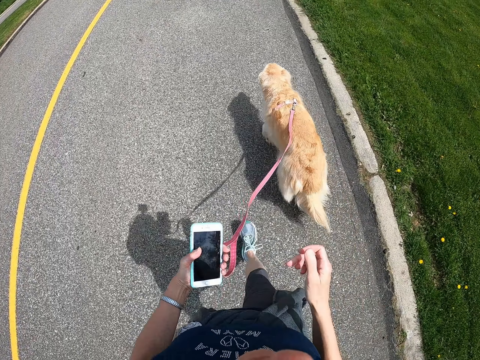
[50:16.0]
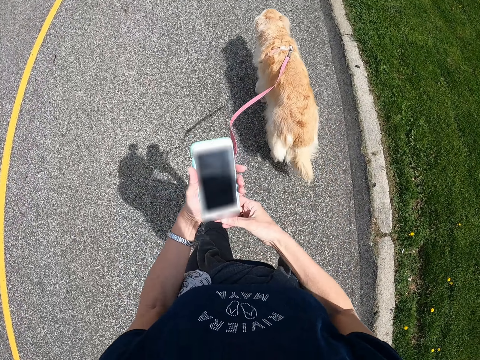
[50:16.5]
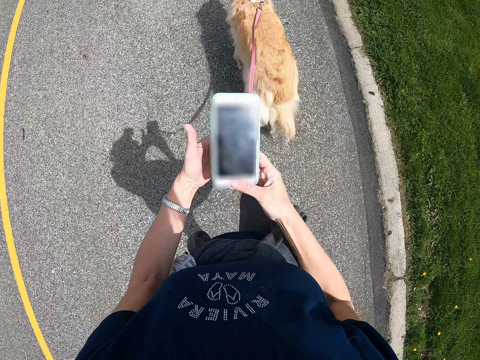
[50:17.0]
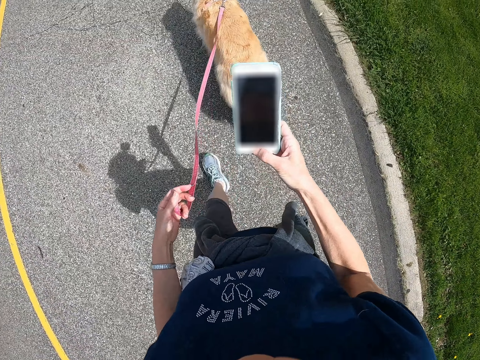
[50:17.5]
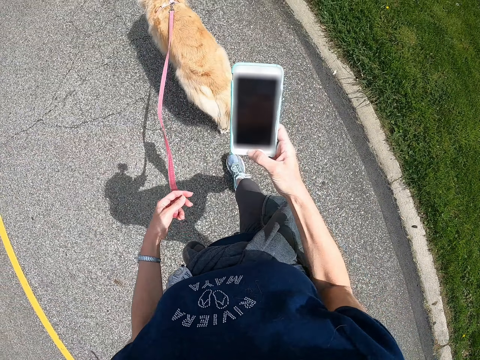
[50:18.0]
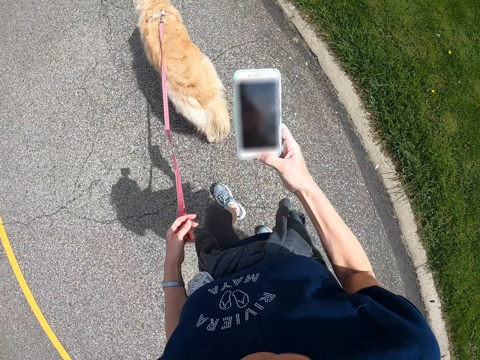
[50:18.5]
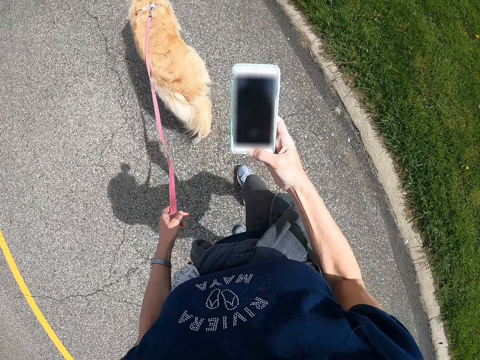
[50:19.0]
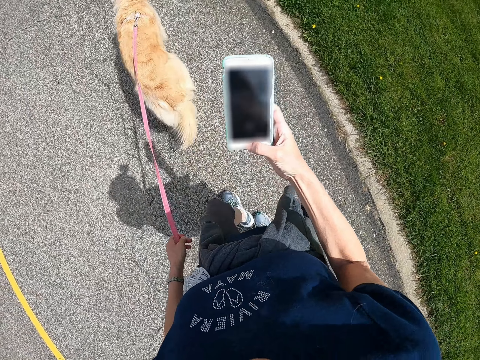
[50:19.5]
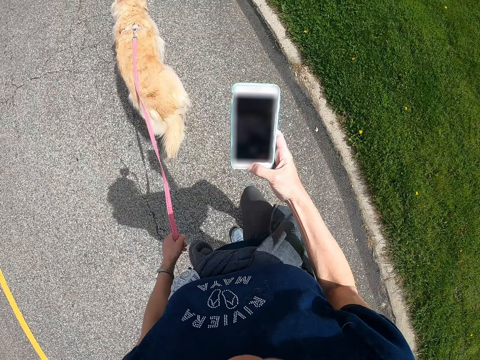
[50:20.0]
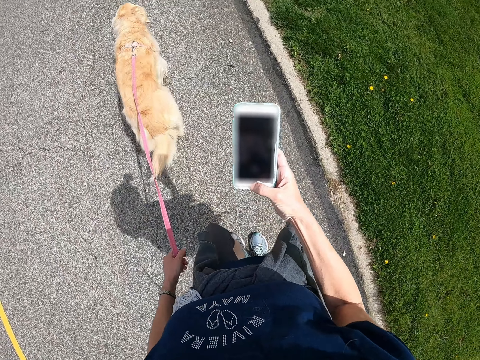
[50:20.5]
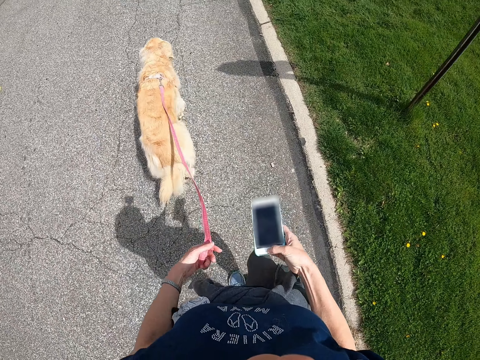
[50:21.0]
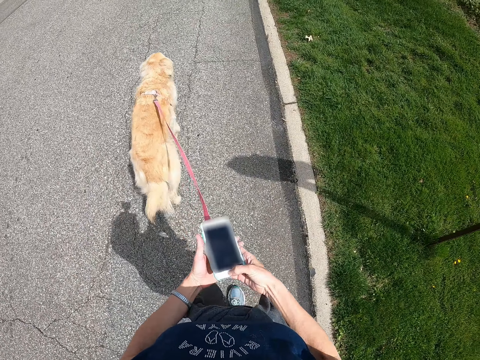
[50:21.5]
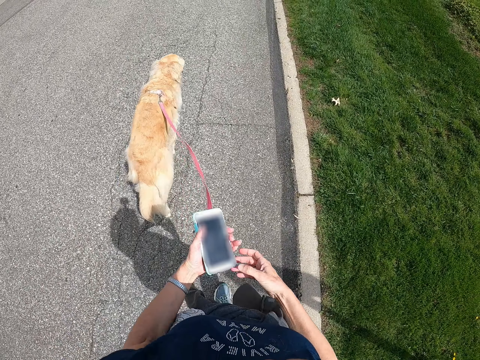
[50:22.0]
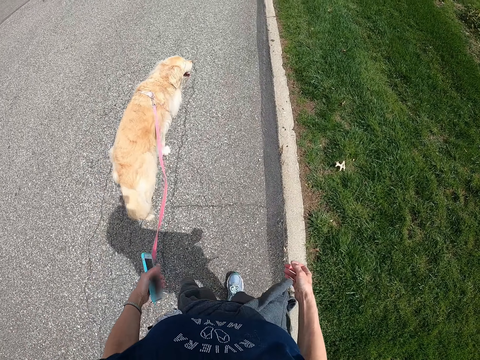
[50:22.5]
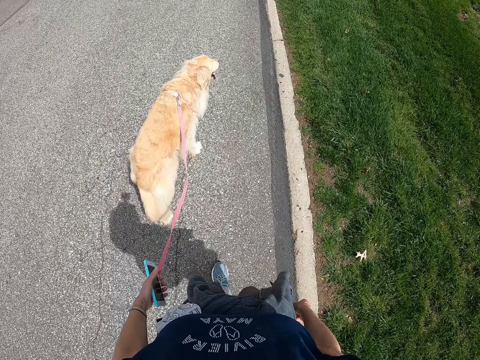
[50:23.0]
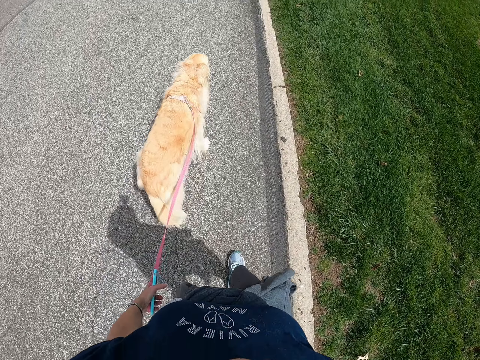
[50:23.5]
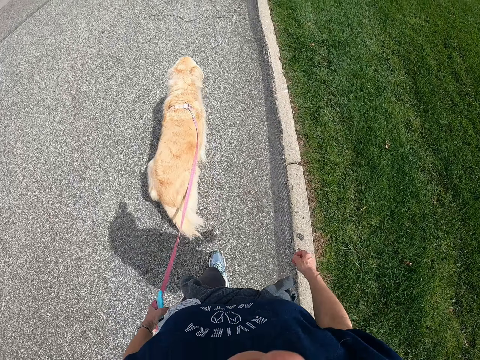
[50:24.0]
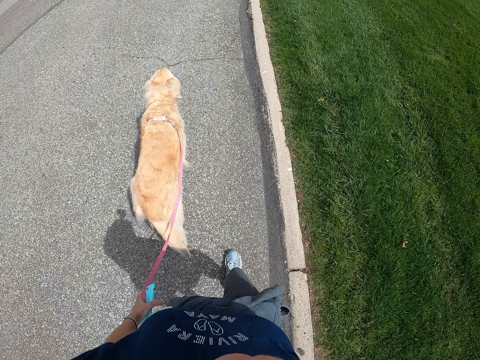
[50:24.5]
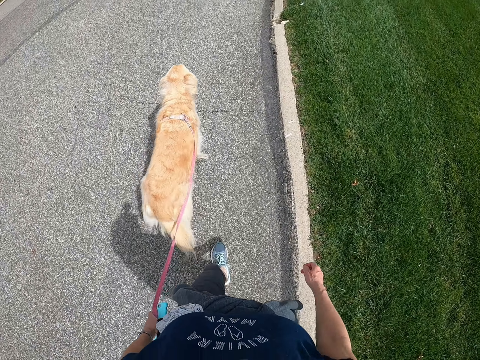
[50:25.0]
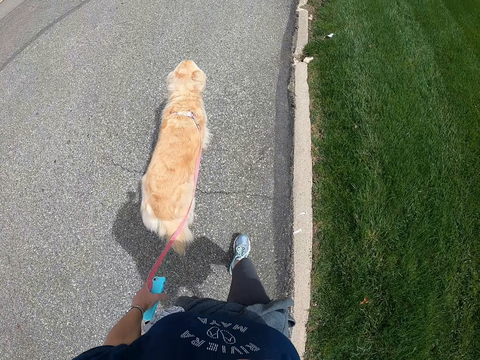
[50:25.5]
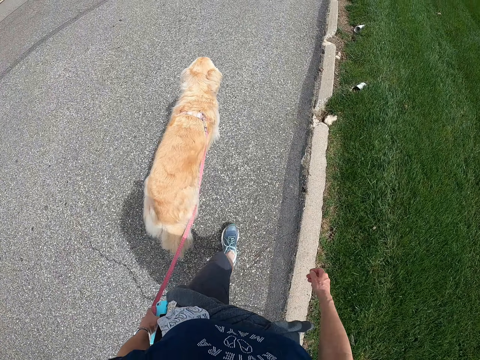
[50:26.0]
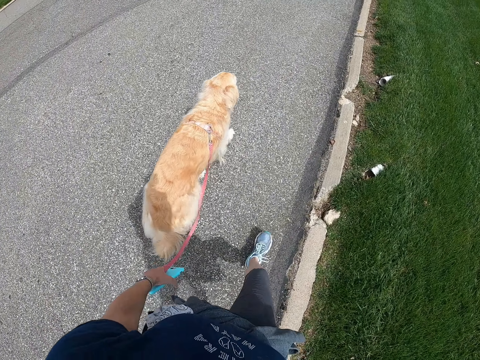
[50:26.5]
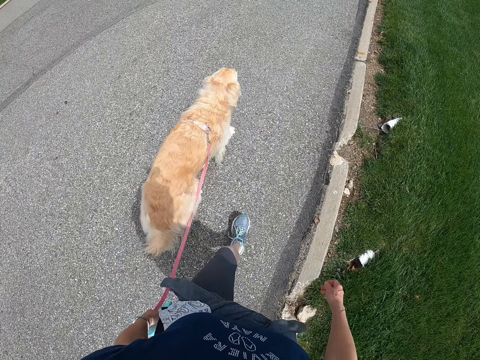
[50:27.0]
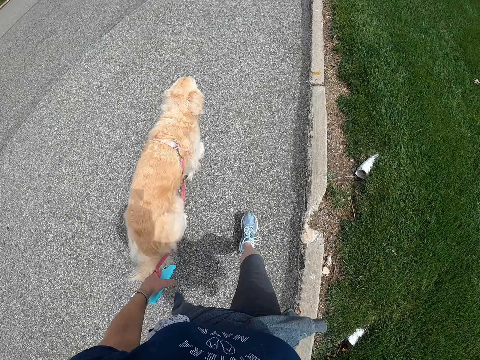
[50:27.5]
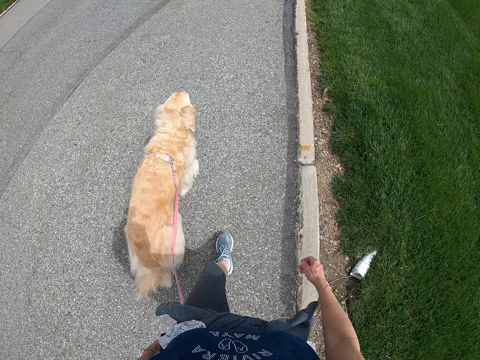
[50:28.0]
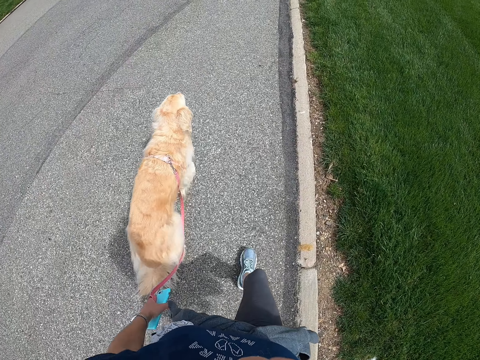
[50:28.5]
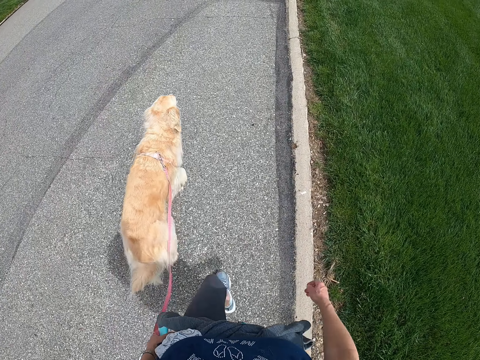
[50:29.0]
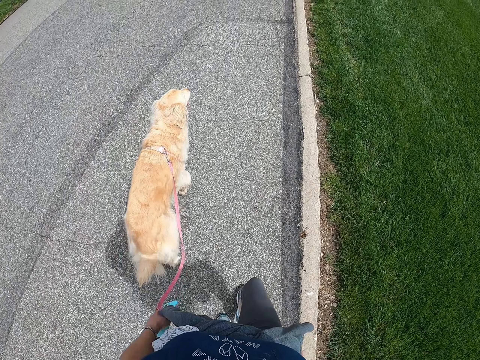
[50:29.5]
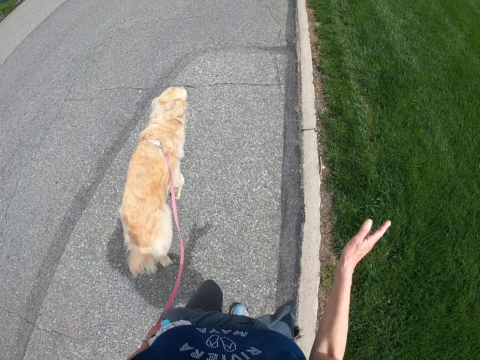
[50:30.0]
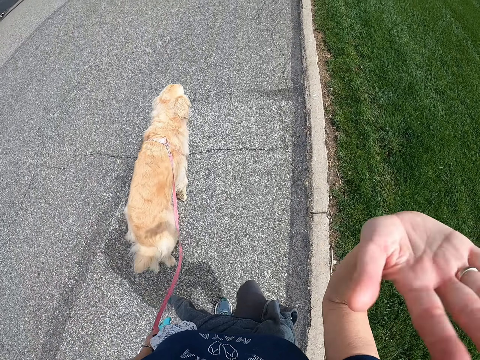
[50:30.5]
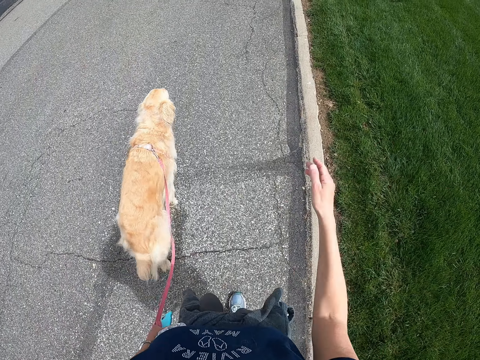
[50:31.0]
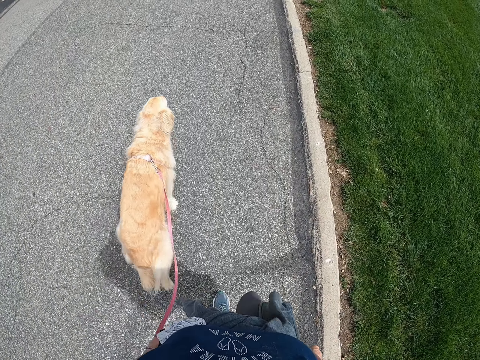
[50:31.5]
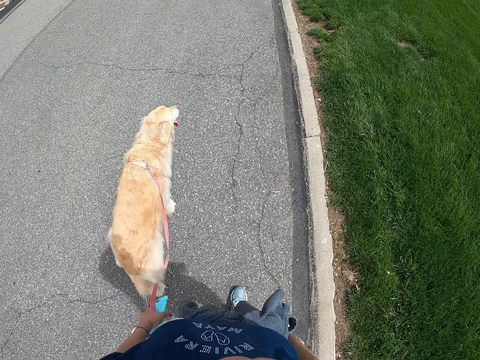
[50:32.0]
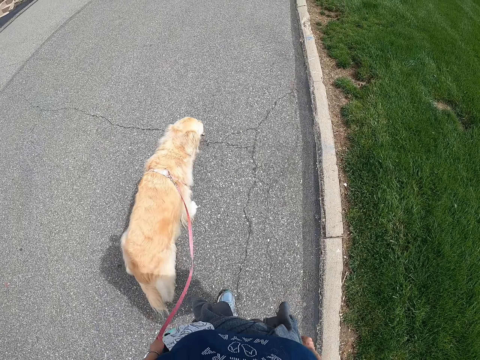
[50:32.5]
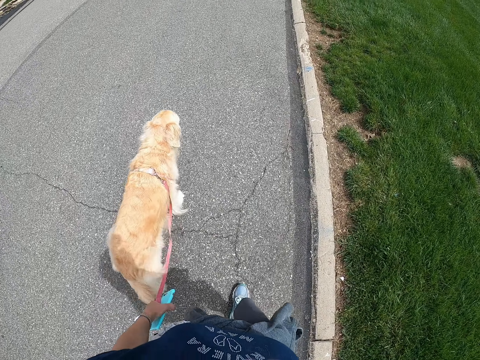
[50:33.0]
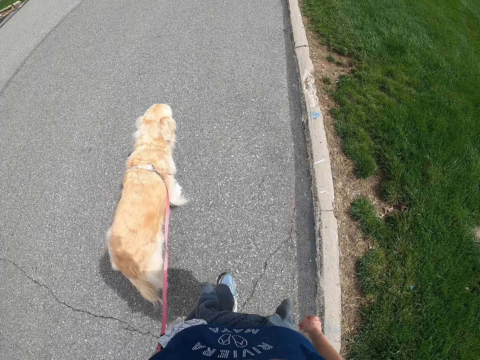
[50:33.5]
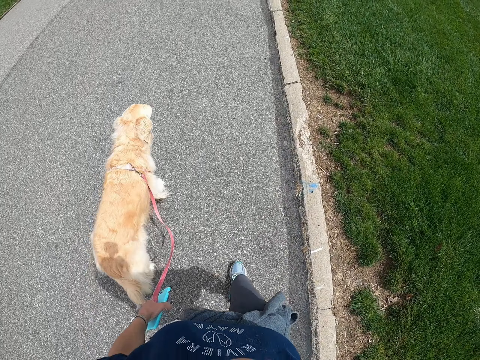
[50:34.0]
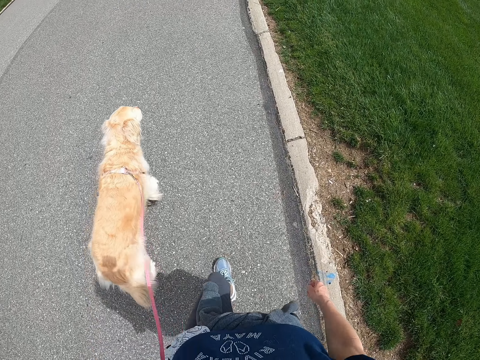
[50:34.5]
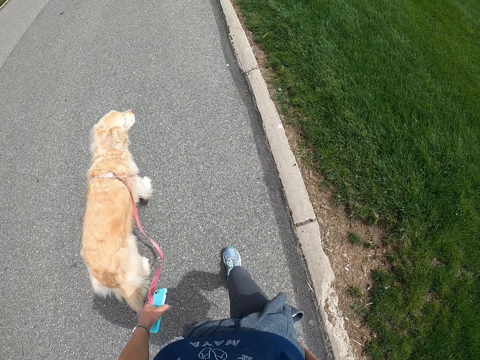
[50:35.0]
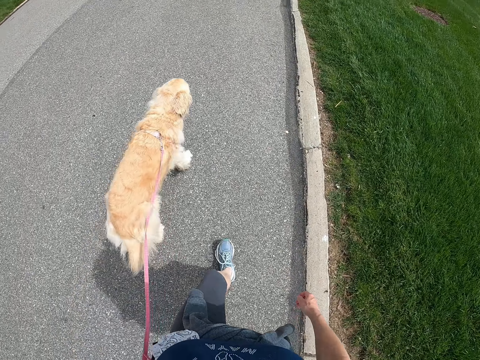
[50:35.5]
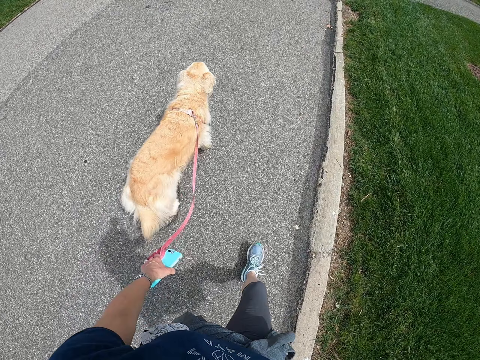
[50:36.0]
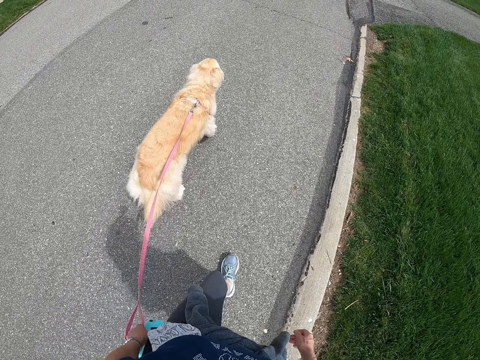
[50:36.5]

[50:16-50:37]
The camera wearer operates a phone. They exchange the phone on hands. They use the phone. They pass the phone to the right hand. They walk along the road with the dog. They wave a hand. They walk along the road with the dog.

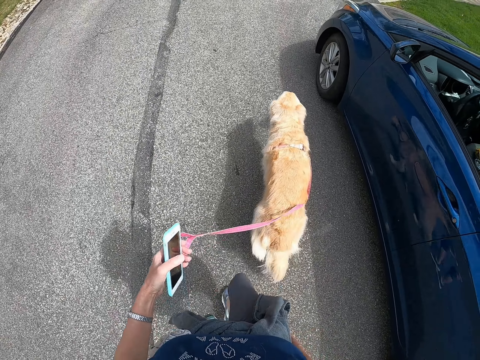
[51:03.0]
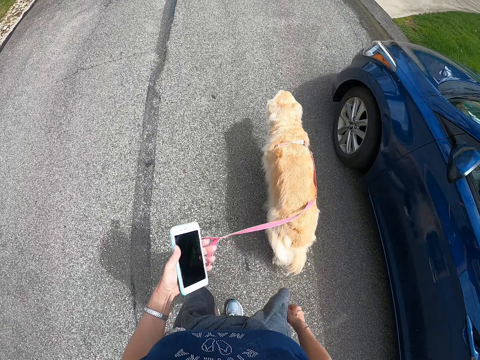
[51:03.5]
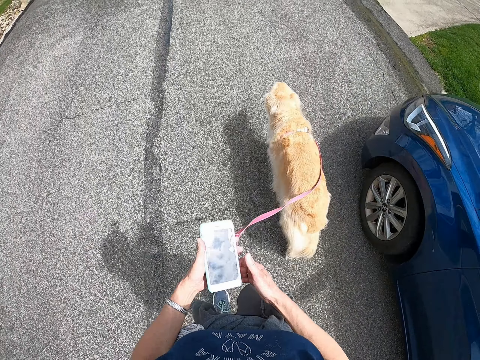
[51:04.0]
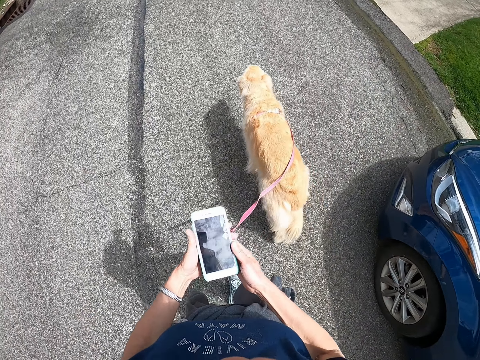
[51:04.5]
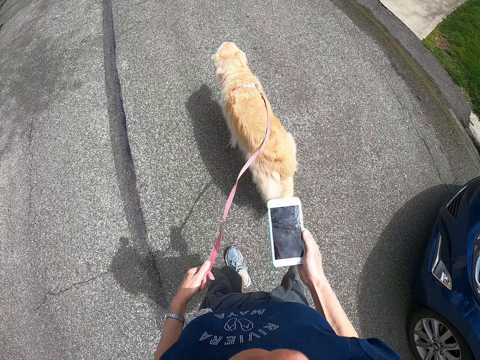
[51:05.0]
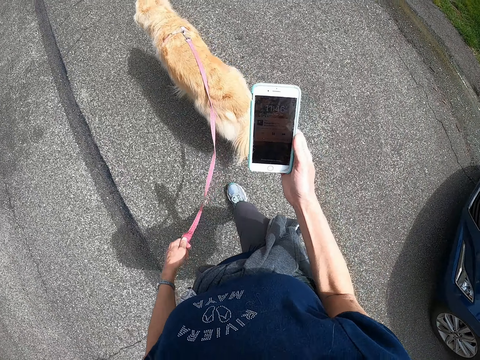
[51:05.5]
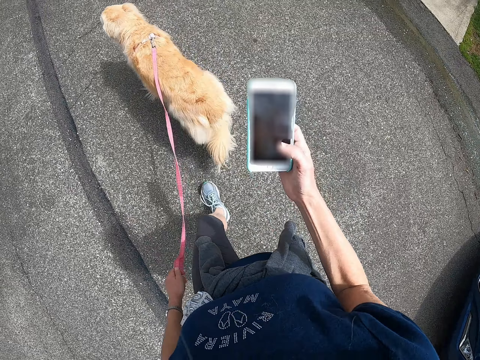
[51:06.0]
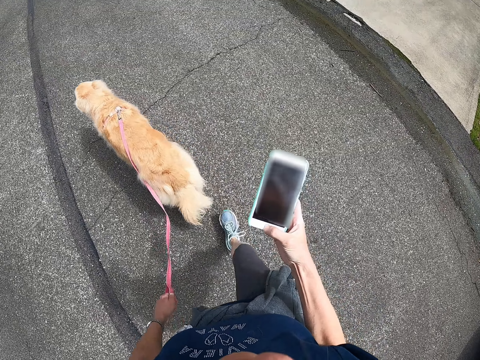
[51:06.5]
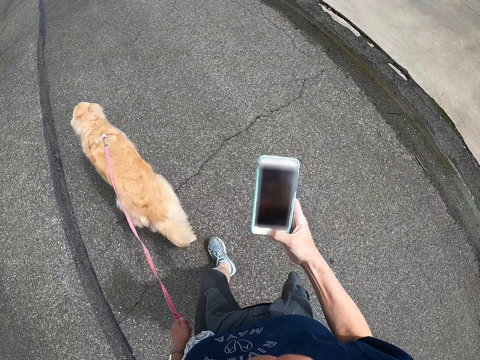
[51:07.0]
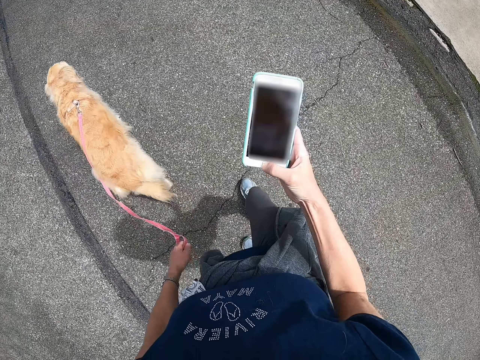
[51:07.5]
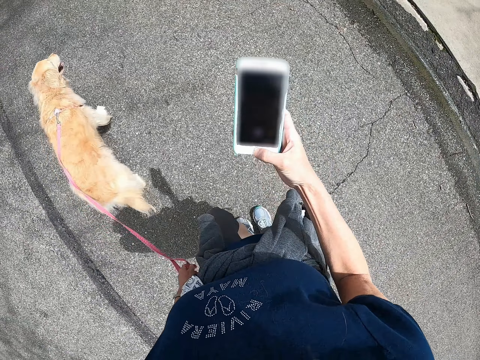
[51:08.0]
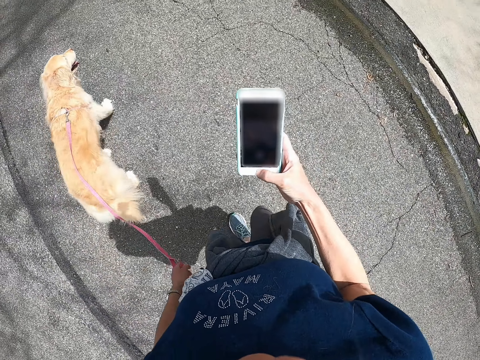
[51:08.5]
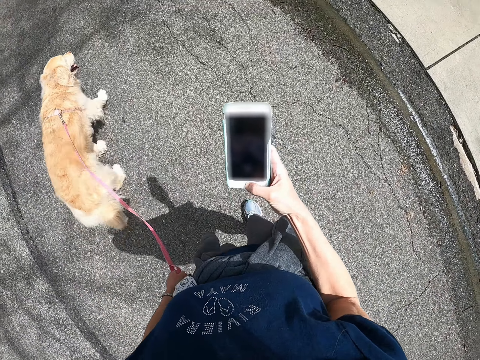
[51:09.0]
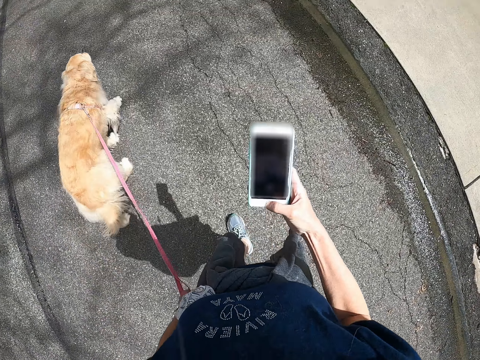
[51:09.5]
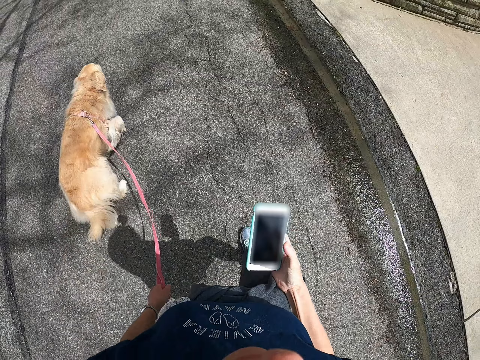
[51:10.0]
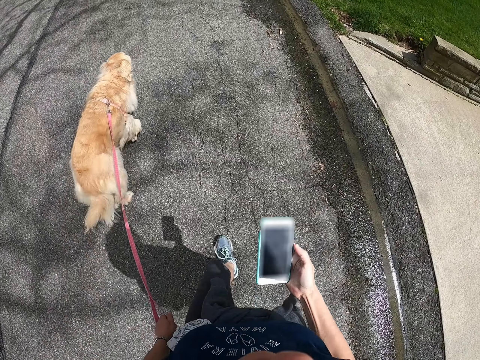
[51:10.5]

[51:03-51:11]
The camera wearer passes the phone to the right hand. They walk along the road with a dog. They operate the phone. They look at the phone.
